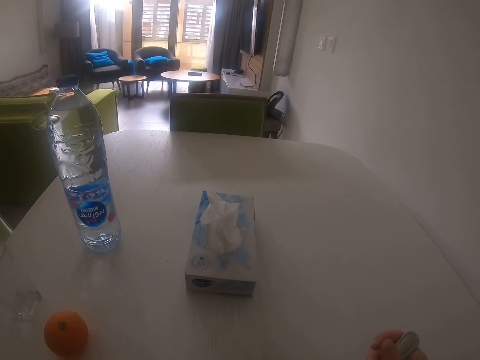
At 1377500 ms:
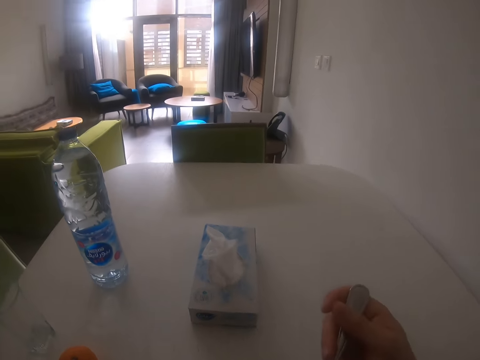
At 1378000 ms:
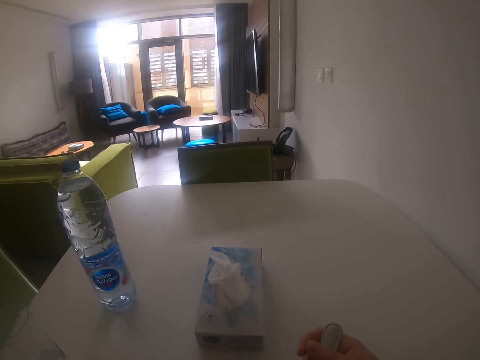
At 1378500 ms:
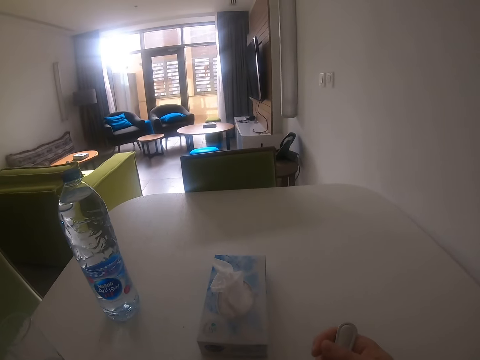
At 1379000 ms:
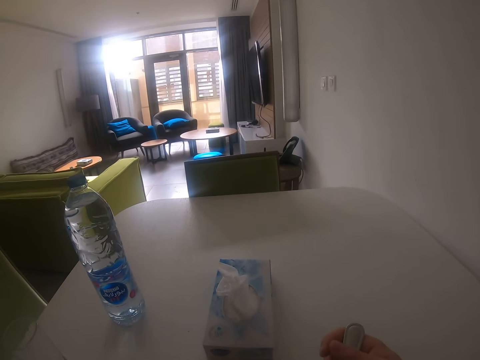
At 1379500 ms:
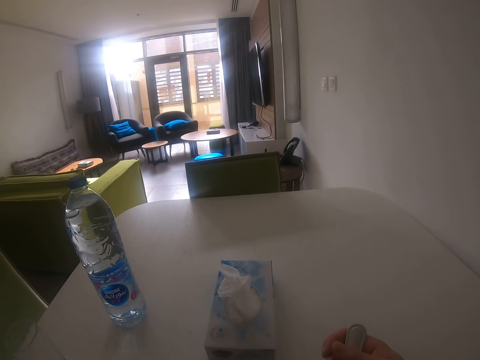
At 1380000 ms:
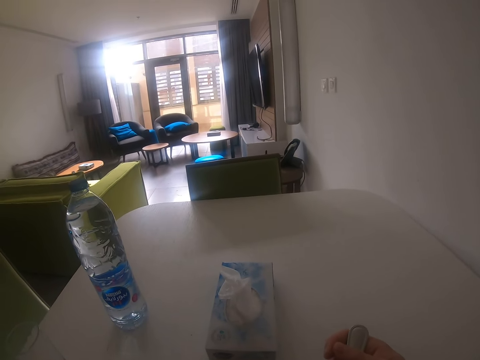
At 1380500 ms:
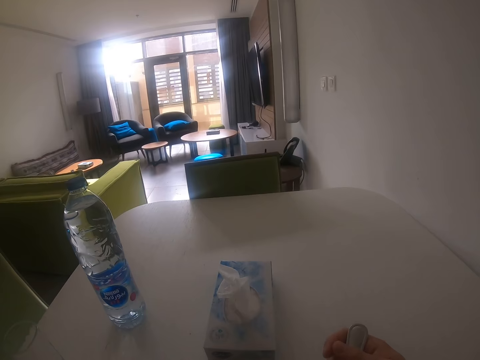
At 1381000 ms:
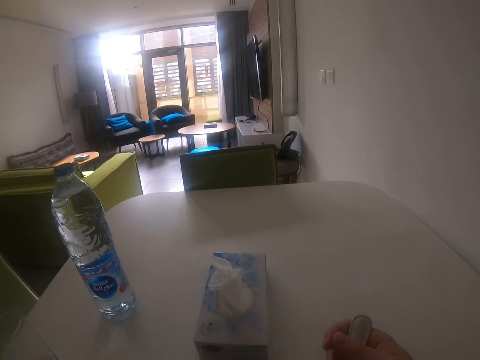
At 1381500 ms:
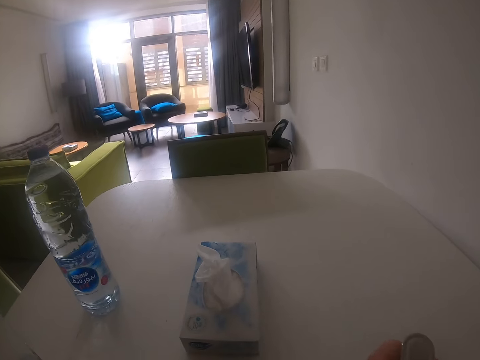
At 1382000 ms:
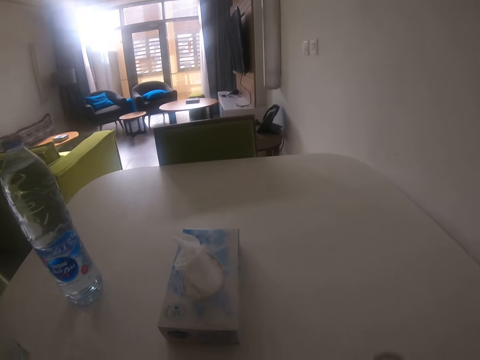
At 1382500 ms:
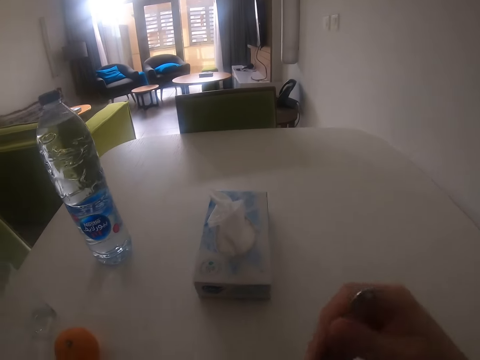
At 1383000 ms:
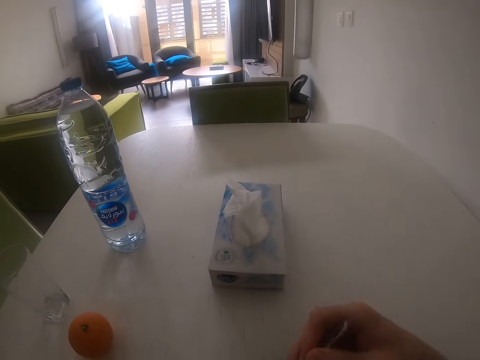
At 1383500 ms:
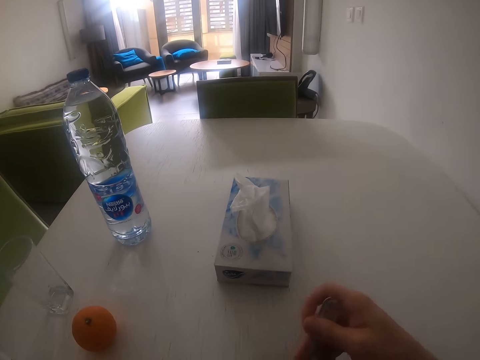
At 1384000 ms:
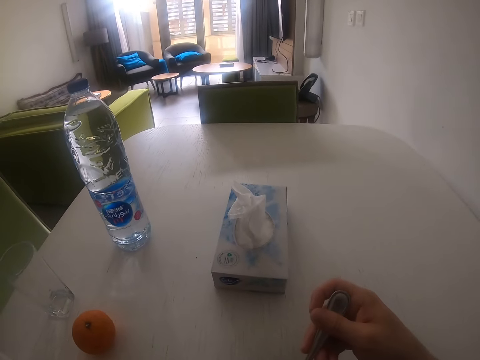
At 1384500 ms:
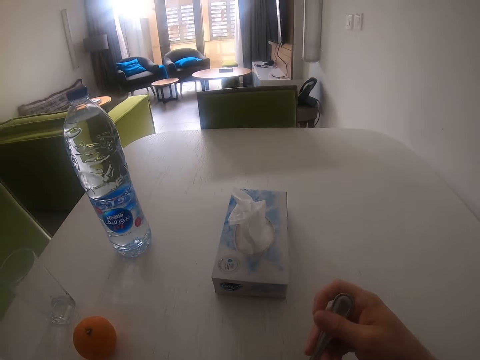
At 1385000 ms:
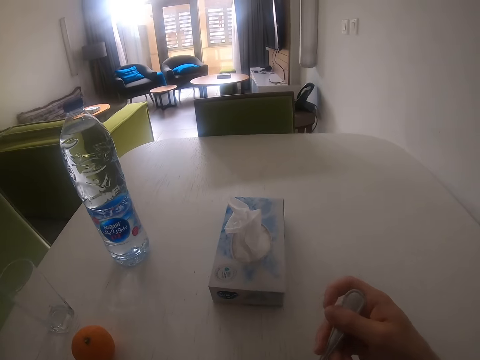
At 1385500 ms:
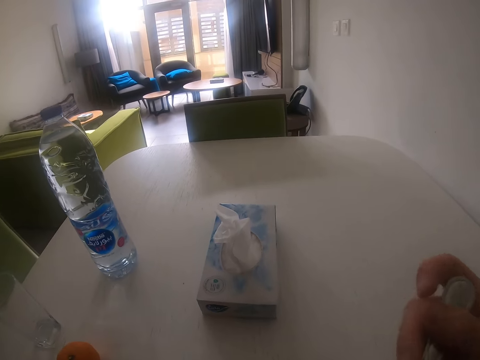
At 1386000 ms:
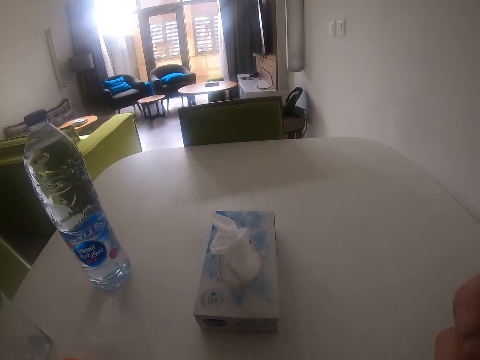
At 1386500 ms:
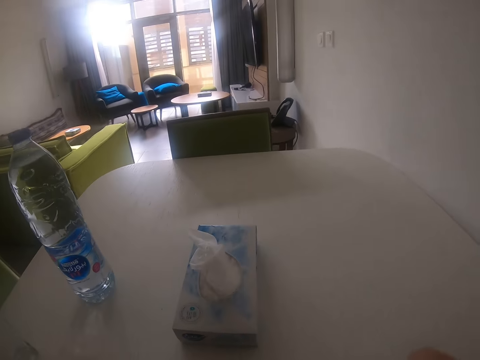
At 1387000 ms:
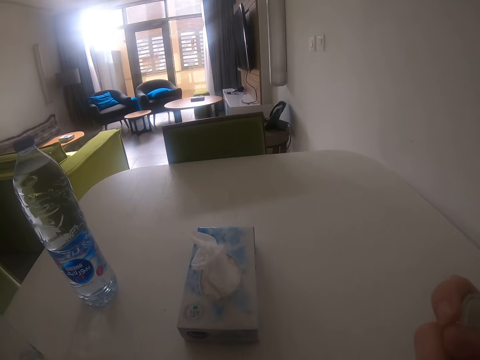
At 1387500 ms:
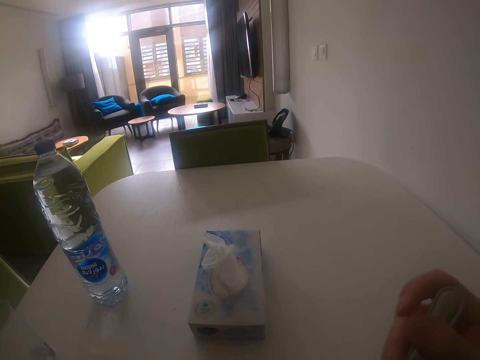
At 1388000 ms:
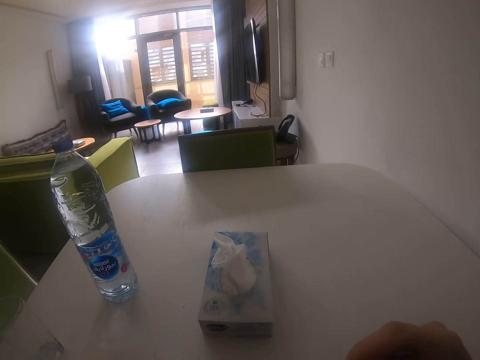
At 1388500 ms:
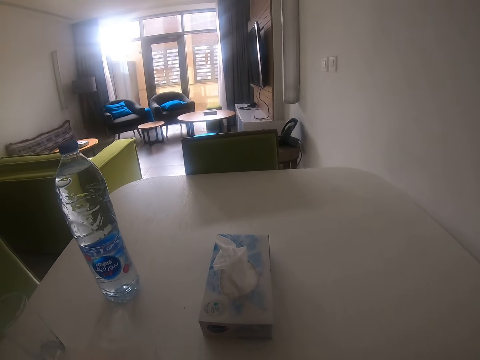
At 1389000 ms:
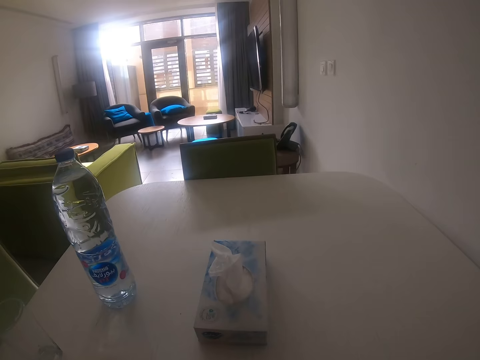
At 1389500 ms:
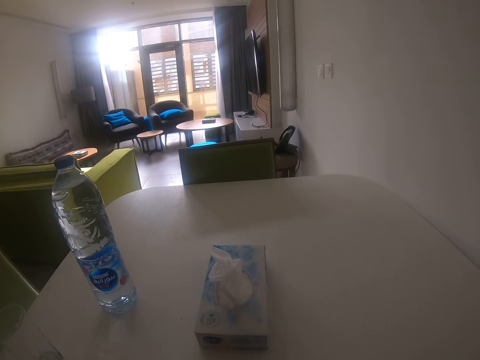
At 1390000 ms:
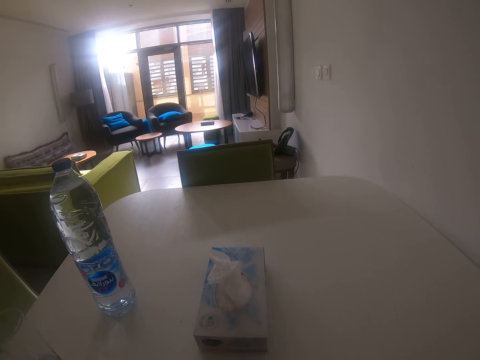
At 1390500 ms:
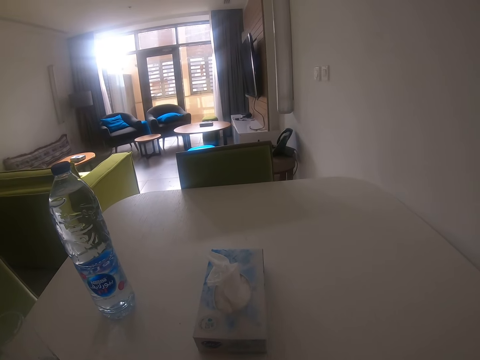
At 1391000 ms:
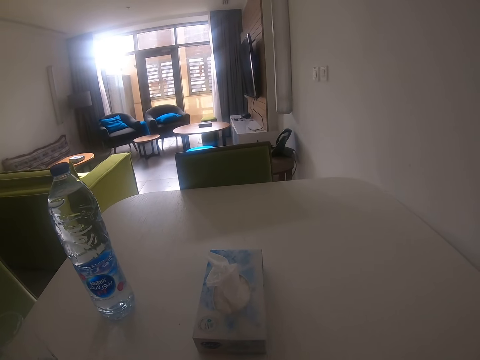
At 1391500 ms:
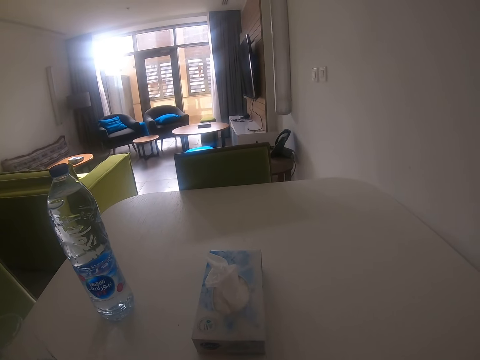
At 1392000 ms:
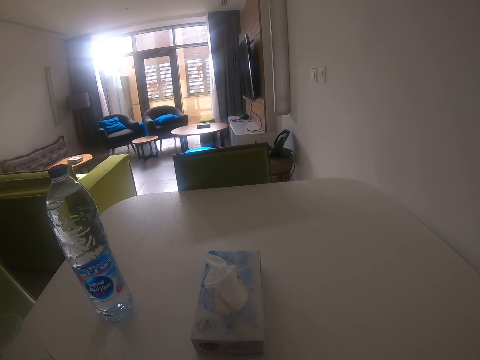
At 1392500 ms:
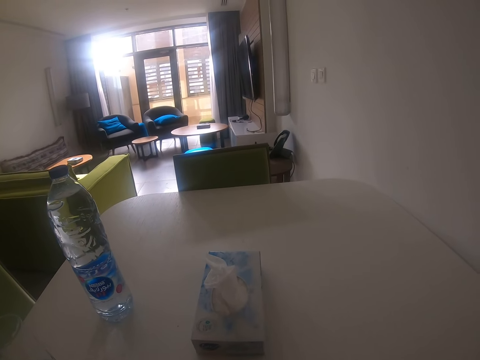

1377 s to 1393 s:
The camera wearer lifts the right hand. They look around. They move the right hand, lift the spoon and move the spoon. They lift the spoon and look around. They move the right hand and look around.

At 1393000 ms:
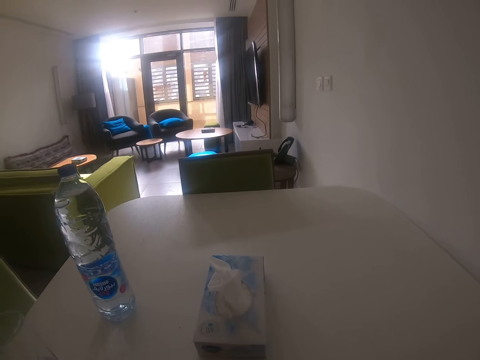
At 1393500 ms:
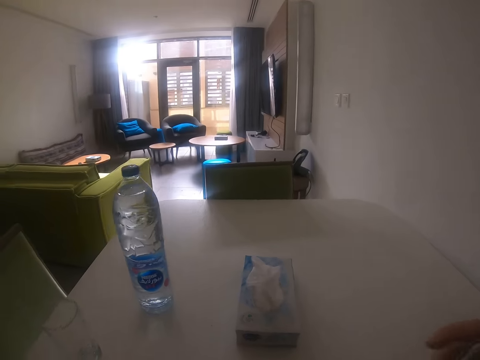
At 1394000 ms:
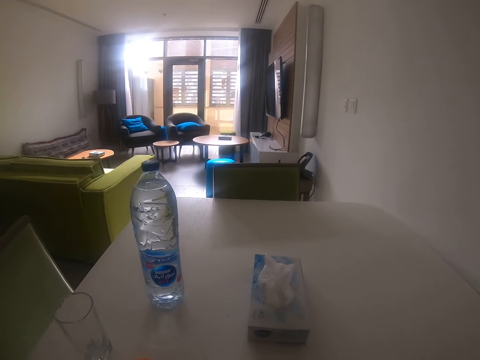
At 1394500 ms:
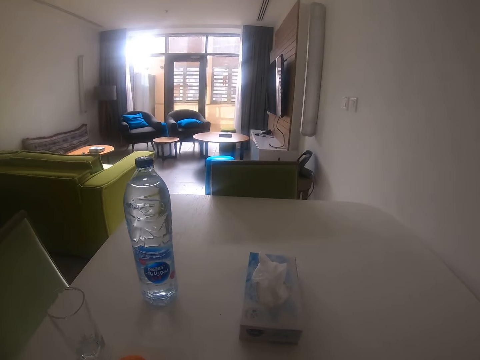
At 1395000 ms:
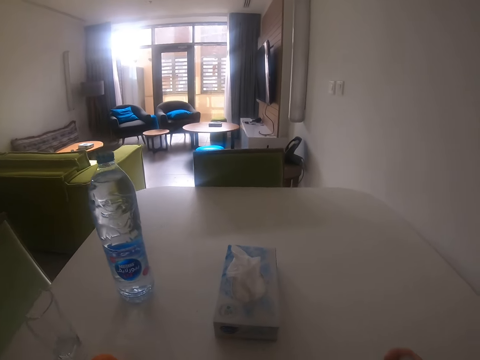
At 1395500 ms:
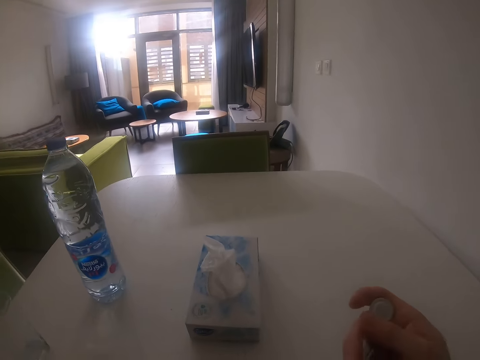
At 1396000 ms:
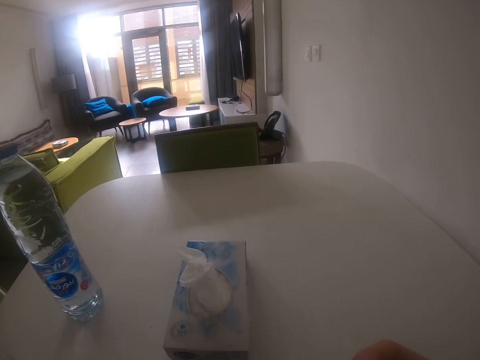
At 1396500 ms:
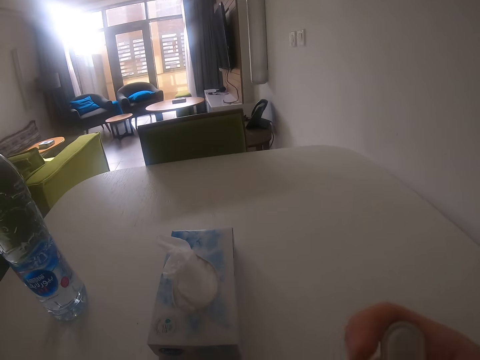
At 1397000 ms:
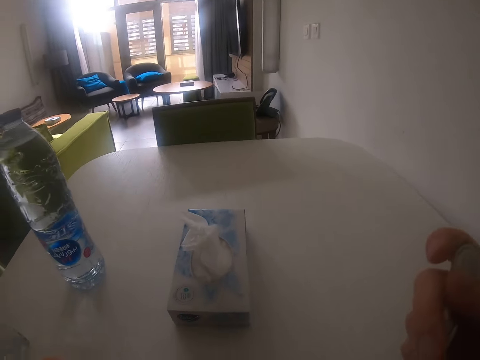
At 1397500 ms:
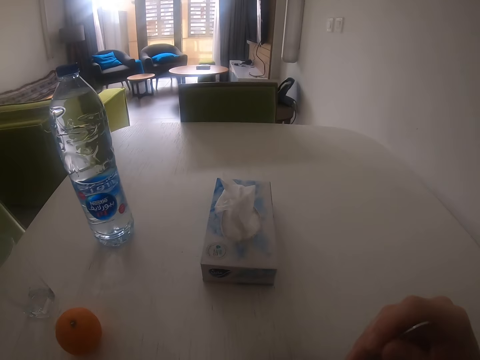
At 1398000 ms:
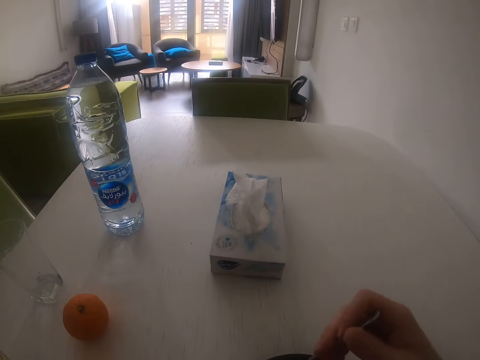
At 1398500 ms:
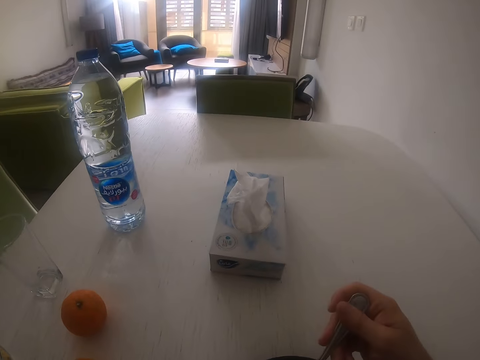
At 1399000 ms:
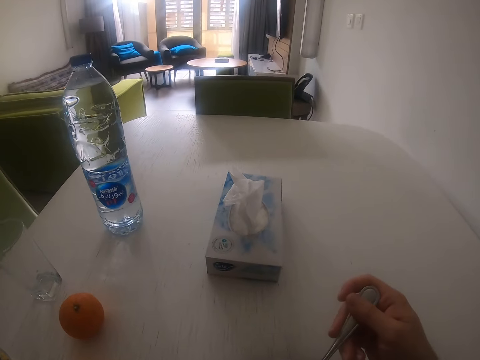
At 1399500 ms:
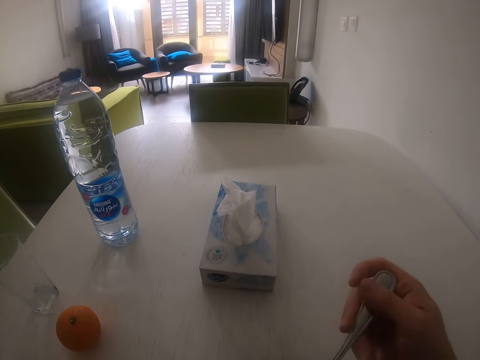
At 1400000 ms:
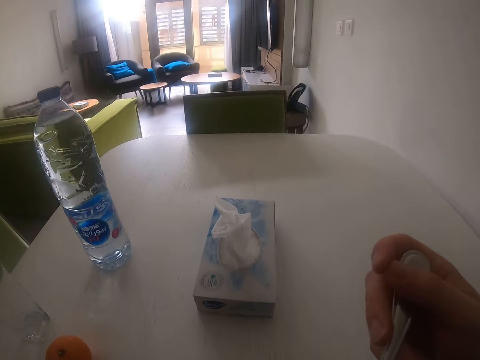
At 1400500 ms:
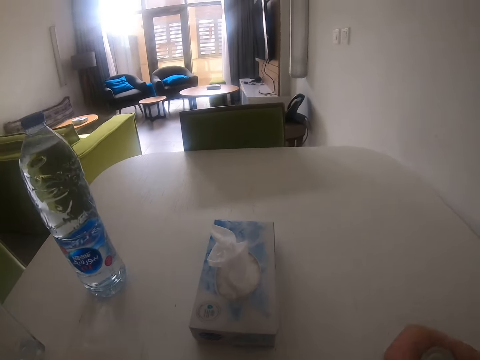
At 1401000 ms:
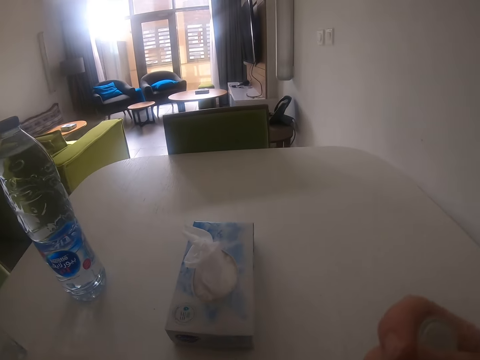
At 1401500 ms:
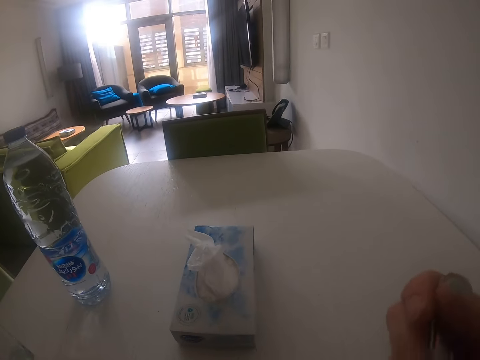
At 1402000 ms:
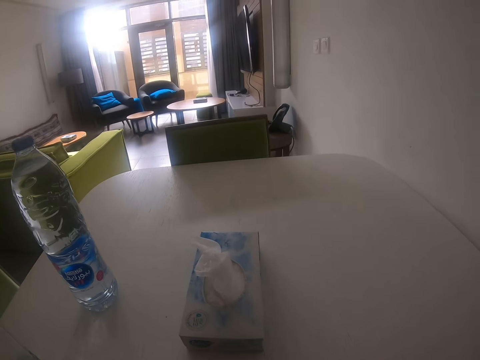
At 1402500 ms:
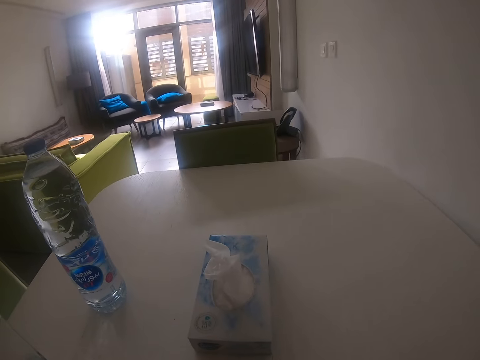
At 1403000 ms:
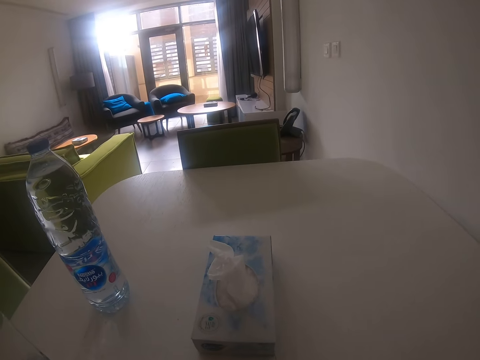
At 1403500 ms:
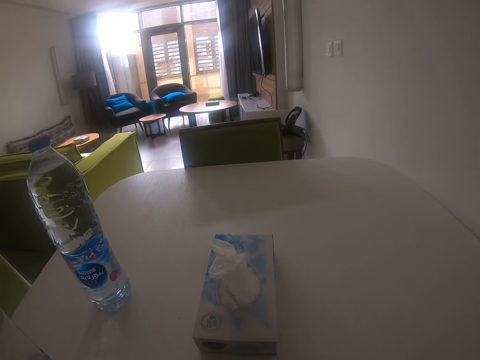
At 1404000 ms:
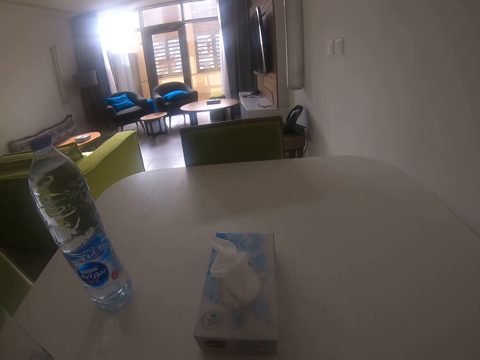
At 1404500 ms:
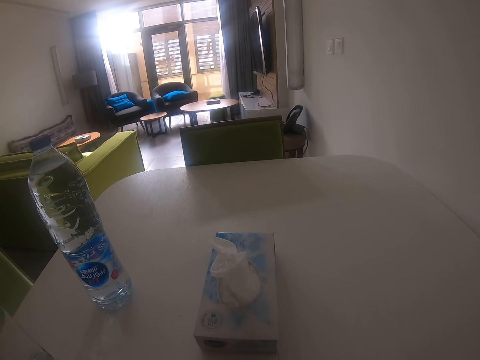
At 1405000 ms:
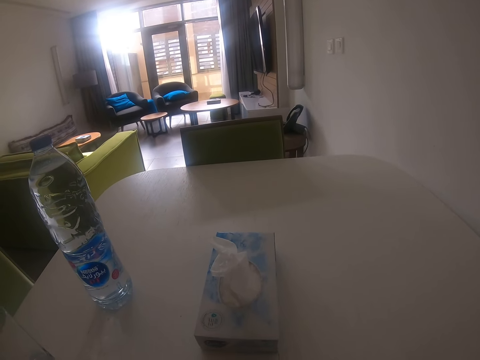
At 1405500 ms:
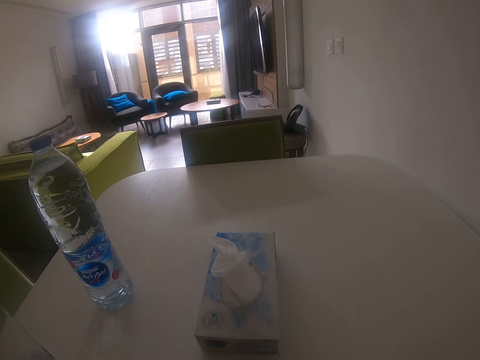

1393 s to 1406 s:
The camera wearer lifts the spoon. They look around. They lift the spoon. They move the right hand and shake the spoon. They lift the spoon and eat food. They look around. They lift the spoon. They look around.
